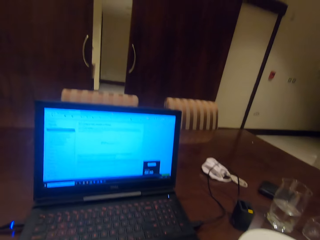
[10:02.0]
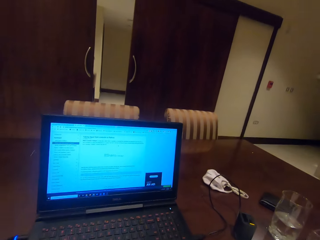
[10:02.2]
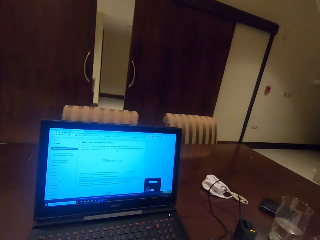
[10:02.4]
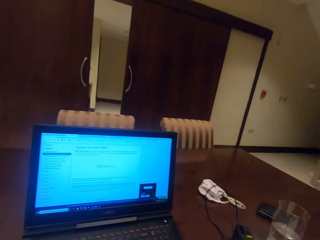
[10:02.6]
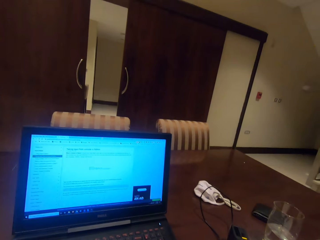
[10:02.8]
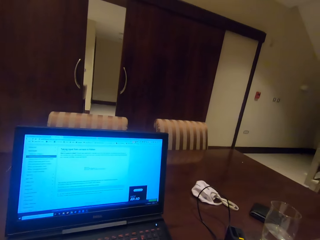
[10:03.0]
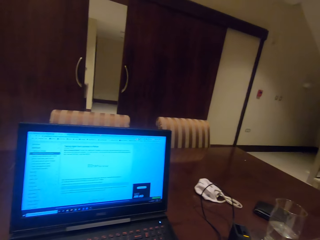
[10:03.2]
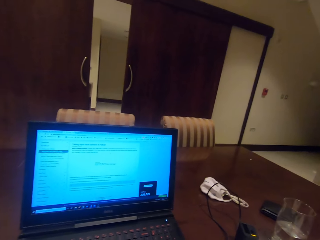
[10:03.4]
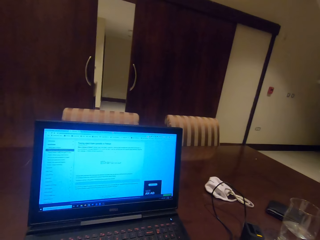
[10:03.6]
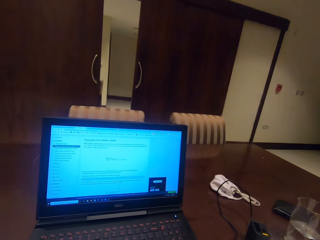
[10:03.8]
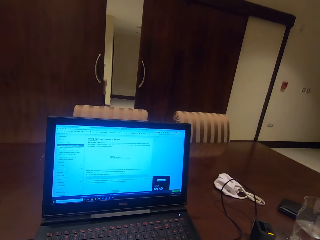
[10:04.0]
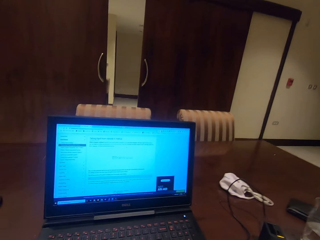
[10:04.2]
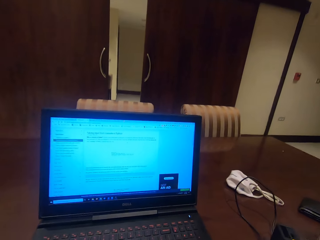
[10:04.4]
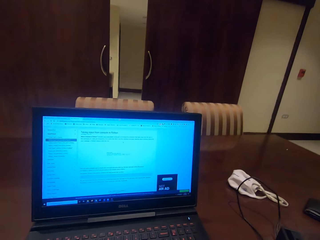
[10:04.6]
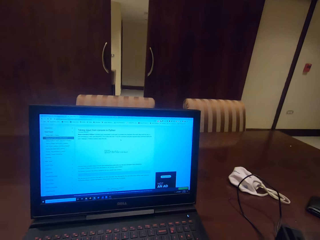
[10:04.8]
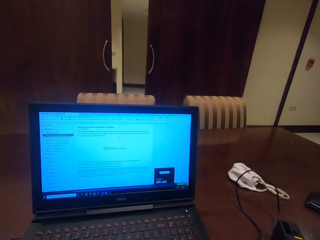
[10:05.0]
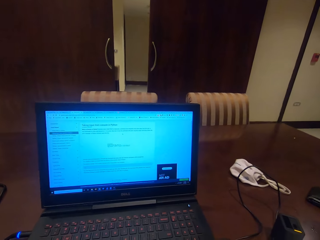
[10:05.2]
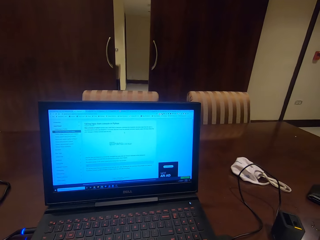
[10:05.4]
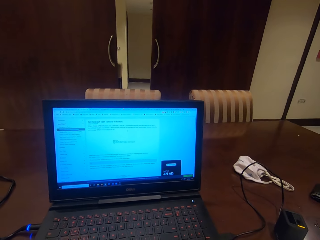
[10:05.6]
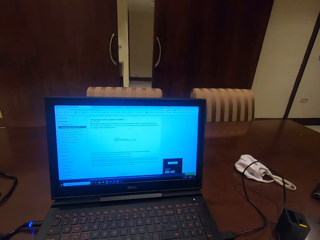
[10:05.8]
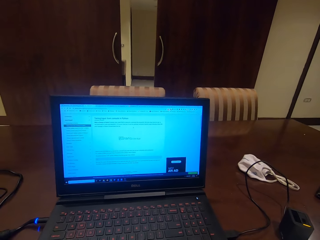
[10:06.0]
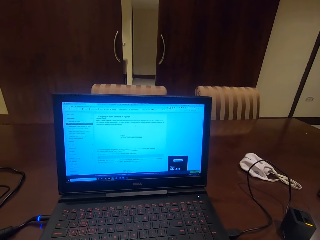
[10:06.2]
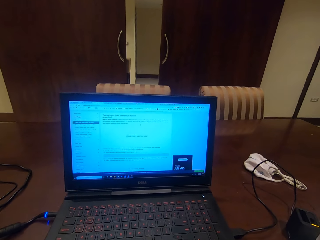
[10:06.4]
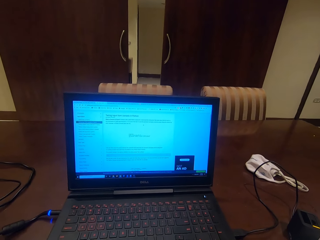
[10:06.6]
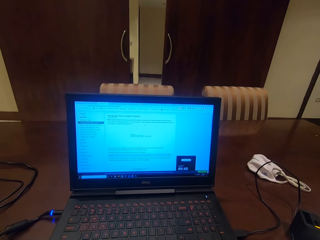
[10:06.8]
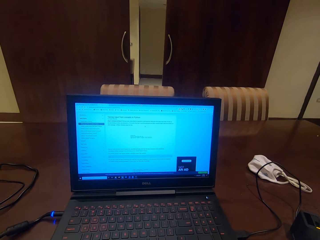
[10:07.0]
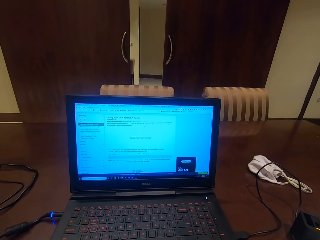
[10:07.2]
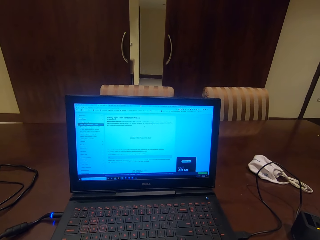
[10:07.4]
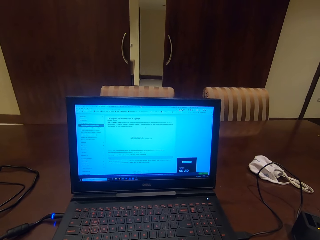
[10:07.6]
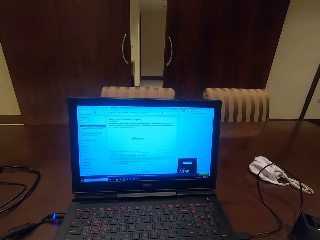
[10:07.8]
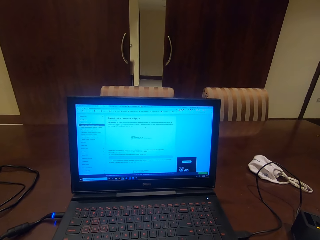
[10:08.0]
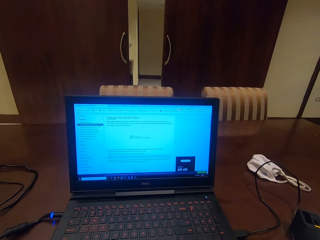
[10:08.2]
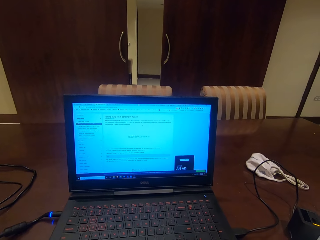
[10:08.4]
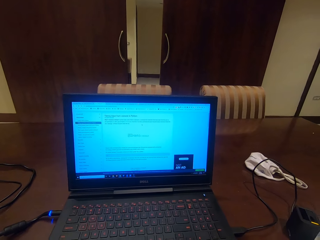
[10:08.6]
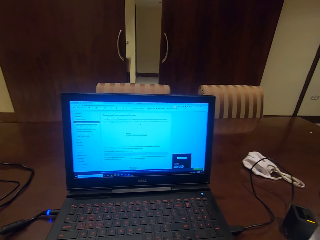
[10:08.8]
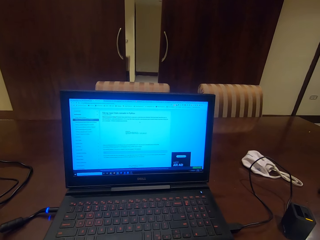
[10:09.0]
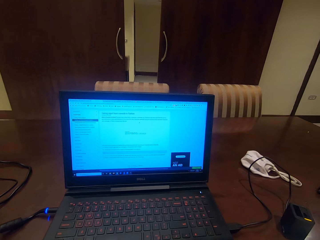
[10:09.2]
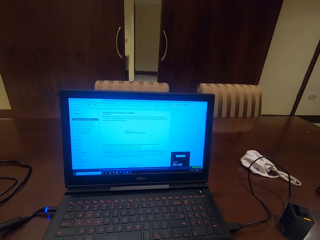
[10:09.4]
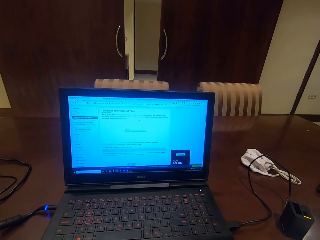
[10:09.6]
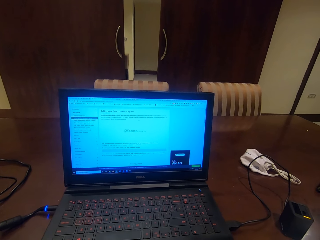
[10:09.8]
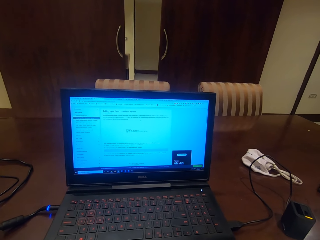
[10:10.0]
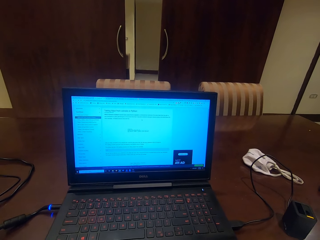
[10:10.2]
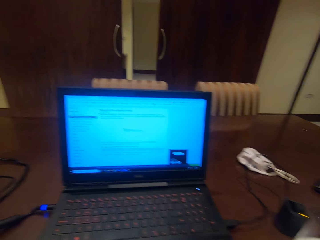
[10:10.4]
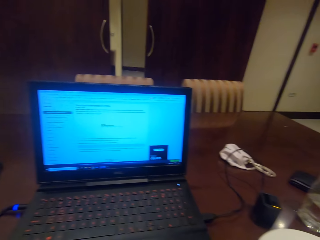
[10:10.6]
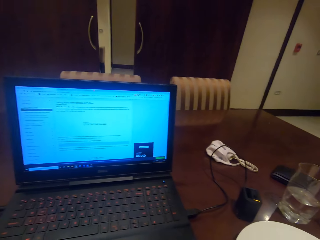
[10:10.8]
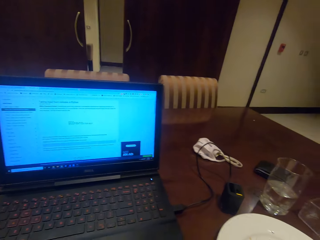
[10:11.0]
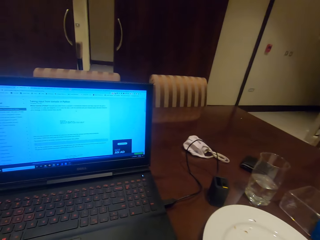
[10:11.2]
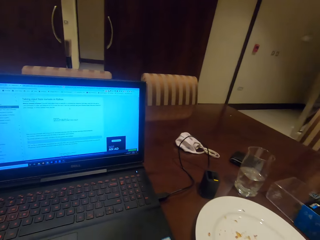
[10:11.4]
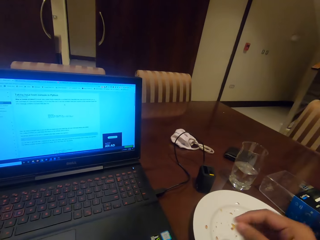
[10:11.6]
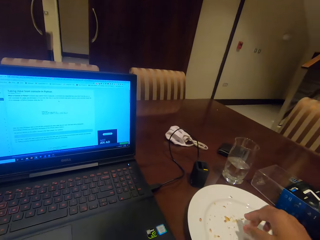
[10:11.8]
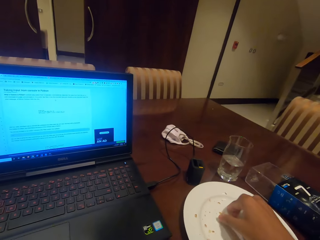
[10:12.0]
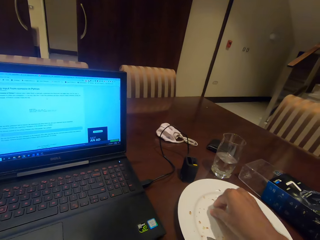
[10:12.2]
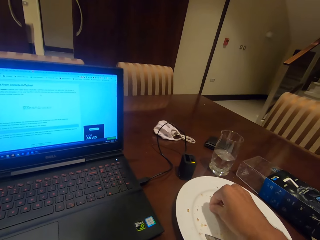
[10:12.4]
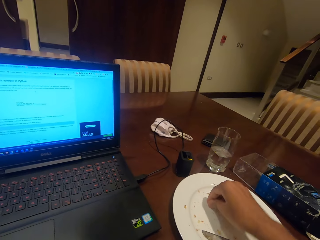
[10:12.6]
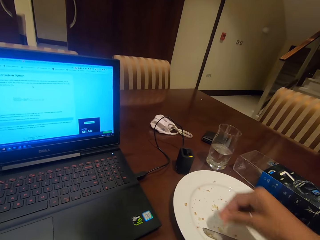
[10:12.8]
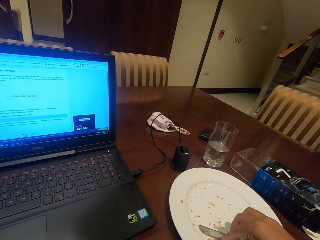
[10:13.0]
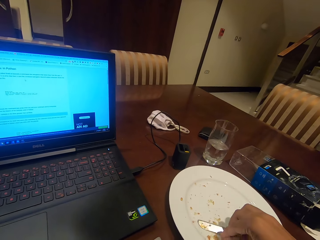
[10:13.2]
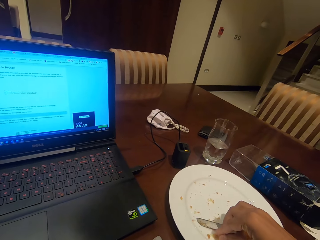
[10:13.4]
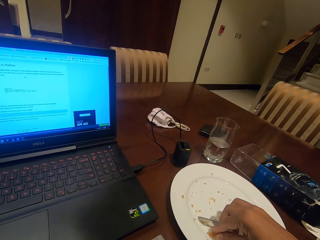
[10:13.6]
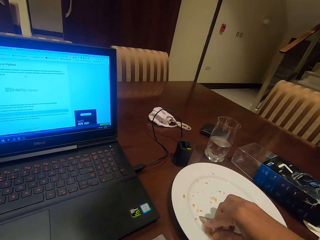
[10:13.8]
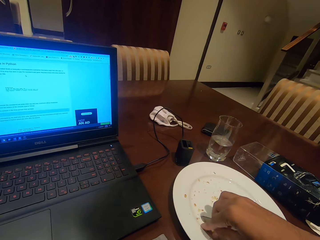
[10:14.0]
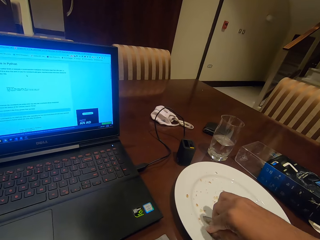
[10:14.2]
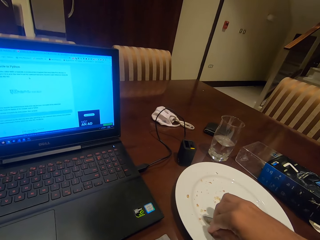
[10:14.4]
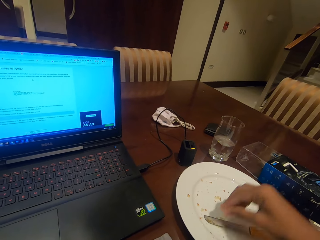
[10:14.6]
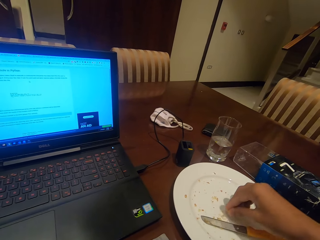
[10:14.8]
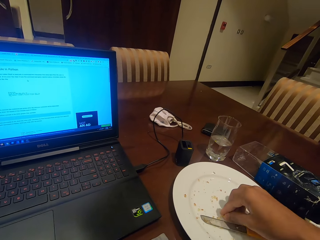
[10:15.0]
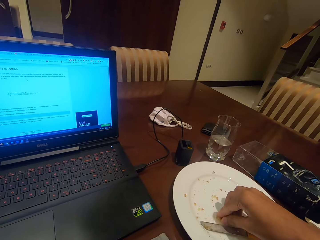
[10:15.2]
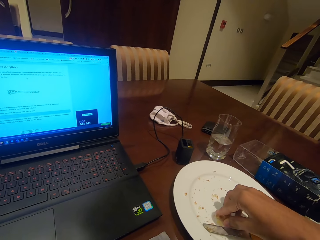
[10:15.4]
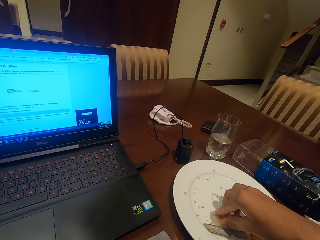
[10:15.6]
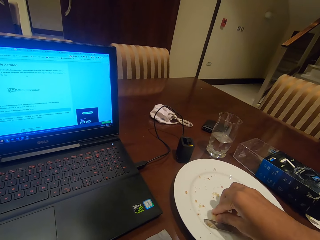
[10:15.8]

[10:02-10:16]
The camera wearer picks particles of cake from the plate.

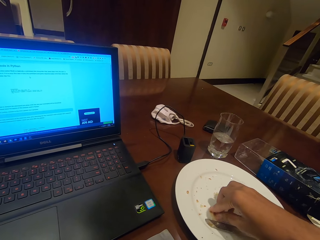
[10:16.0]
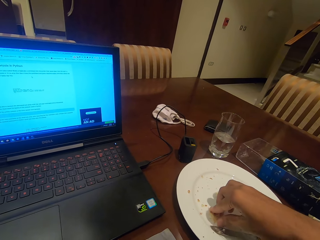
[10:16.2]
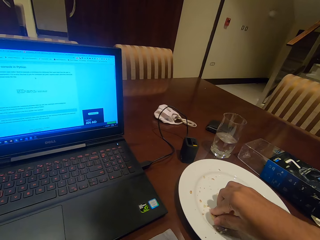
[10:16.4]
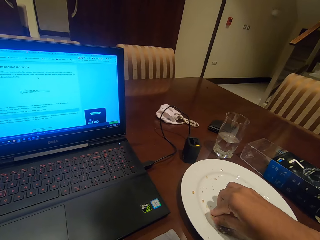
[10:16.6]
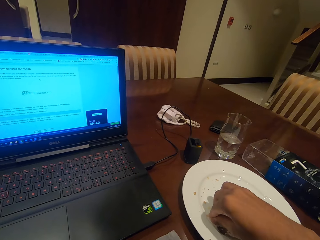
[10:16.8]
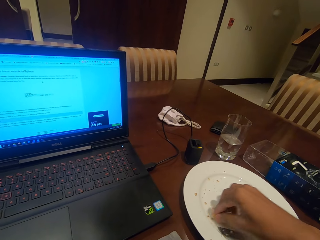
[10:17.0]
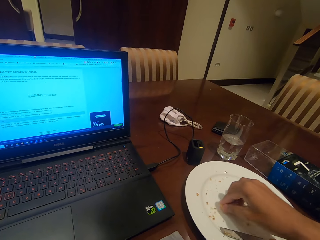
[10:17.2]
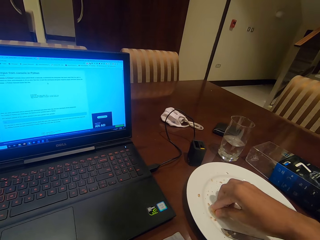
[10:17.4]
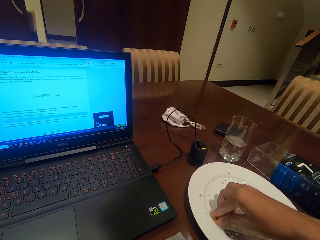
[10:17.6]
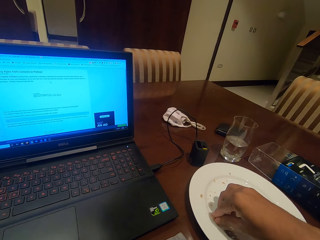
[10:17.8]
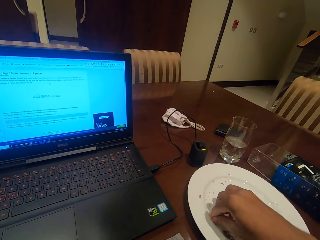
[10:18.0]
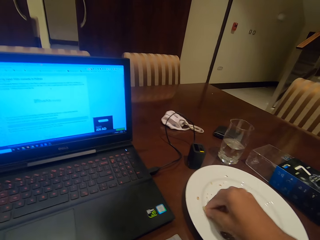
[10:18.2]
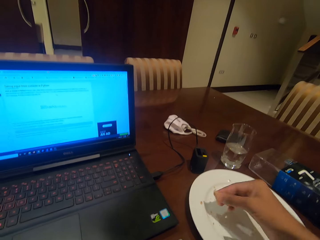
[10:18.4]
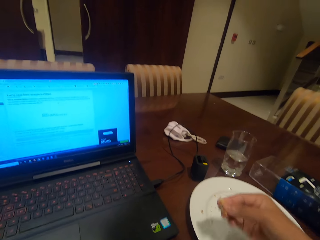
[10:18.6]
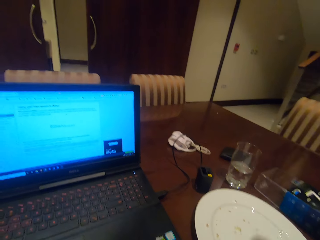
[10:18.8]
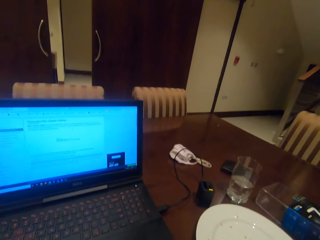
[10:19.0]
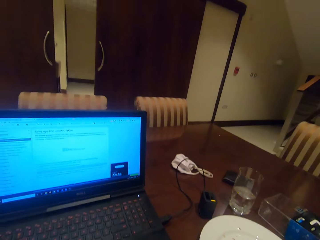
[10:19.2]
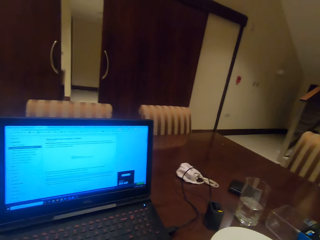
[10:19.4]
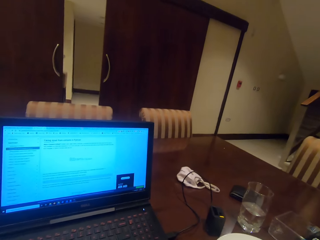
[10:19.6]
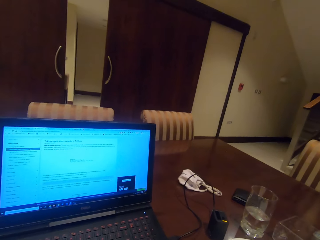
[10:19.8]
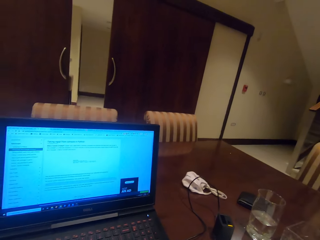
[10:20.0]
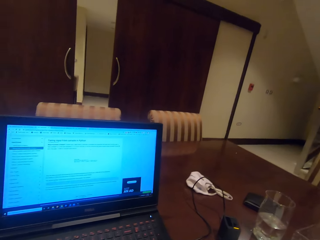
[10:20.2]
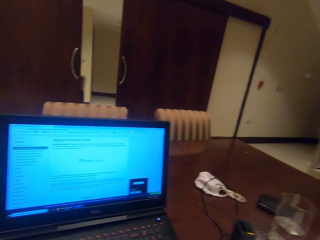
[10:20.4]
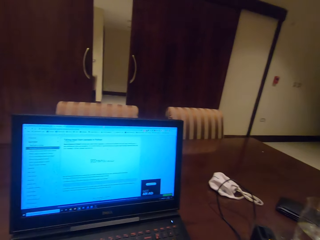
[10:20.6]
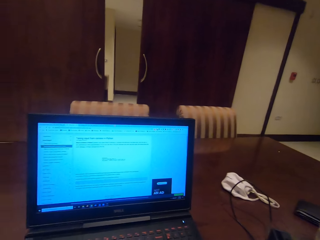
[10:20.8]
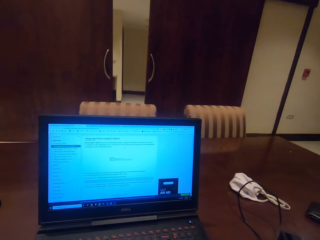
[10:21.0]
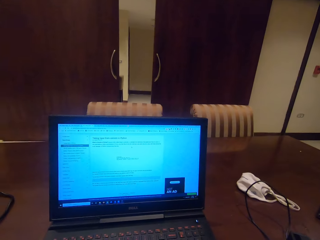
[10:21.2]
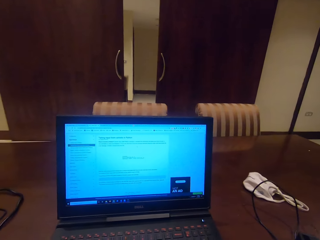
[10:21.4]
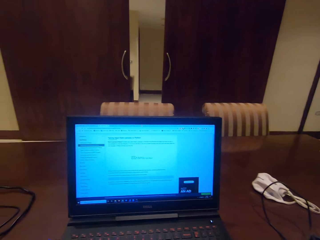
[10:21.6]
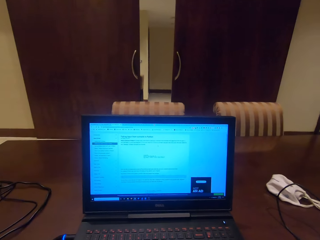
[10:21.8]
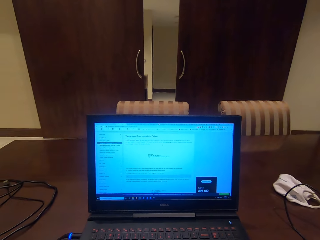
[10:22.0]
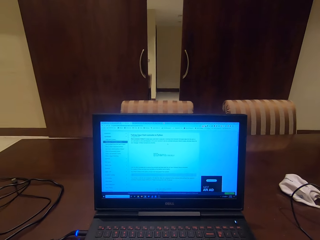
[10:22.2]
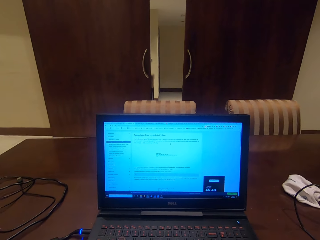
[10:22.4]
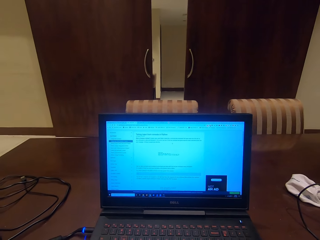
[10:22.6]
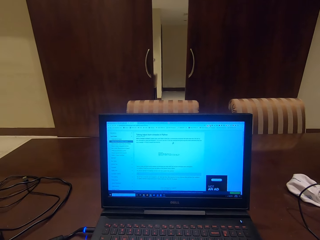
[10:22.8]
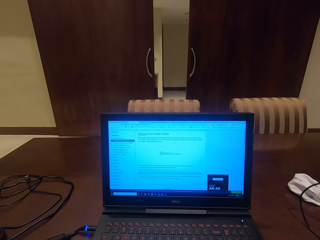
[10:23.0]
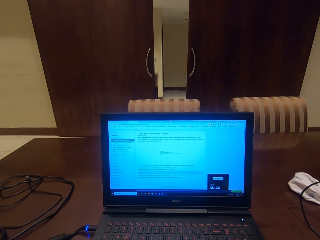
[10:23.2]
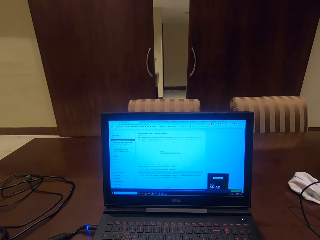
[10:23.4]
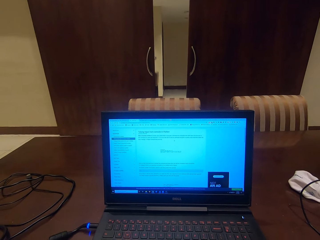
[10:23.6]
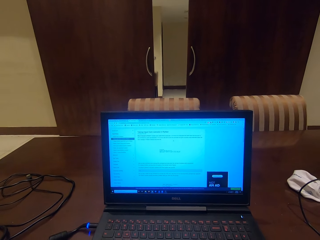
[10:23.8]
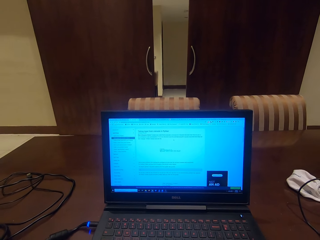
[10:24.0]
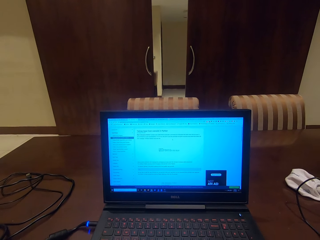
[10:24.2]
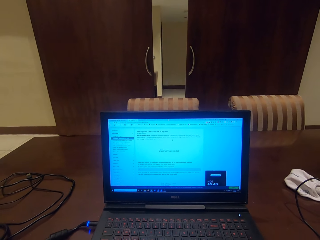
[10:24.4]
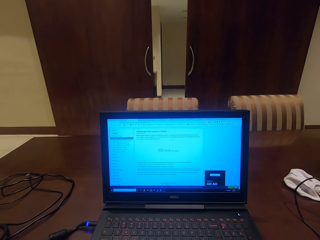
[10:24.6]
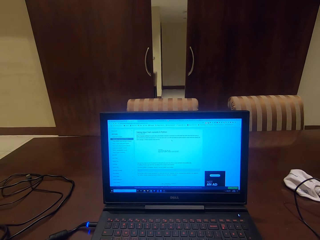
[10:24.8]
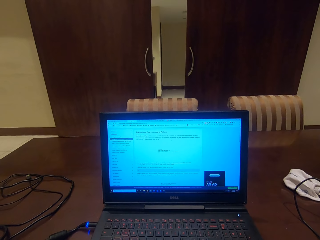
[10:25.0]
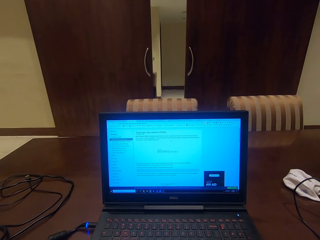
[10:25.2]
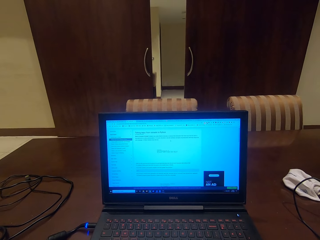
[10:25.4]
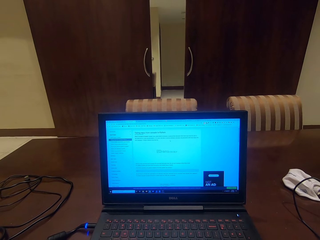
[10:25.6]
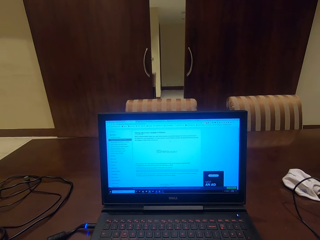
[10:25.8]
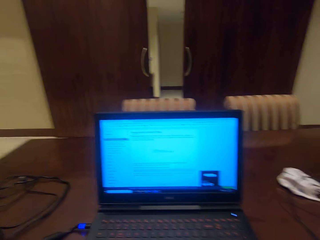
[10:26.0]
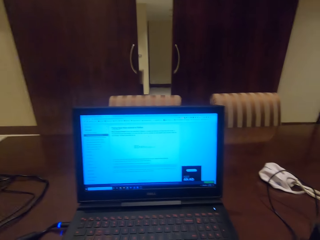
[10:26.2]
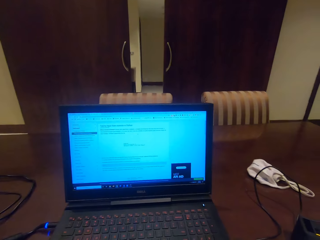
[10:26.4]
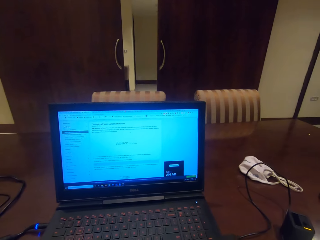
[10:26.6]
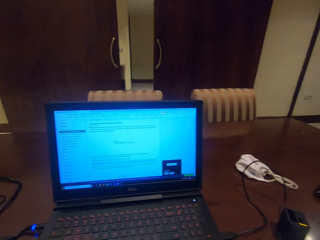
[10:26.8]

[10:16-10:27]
The camera wearer eats the cake particles. They go through their laptop.
